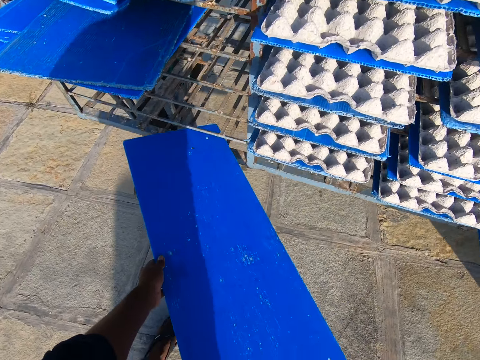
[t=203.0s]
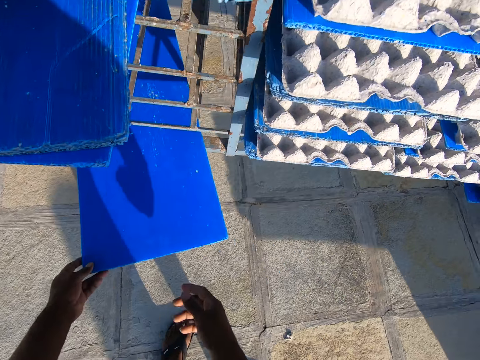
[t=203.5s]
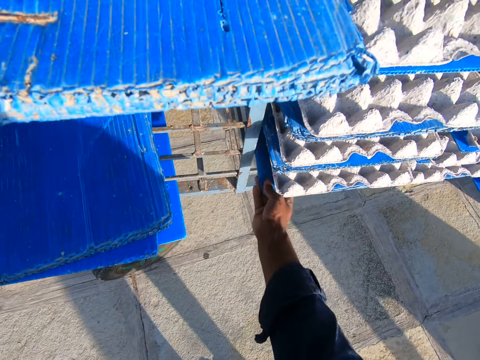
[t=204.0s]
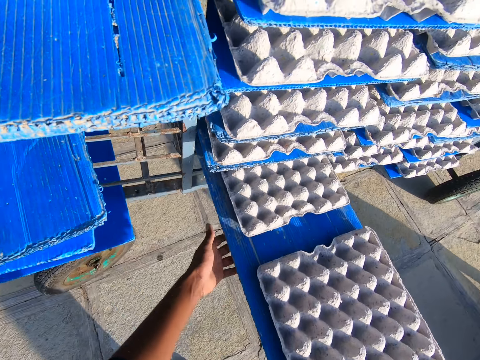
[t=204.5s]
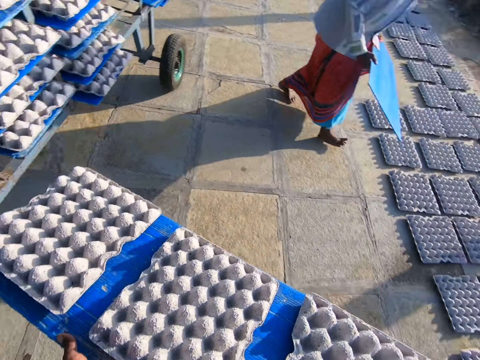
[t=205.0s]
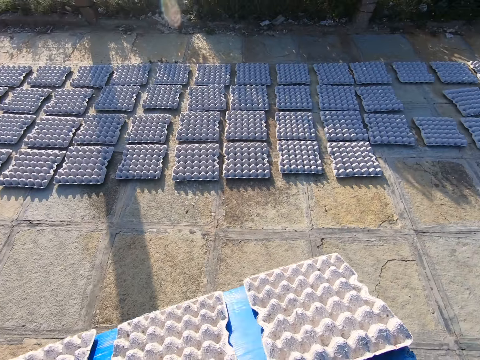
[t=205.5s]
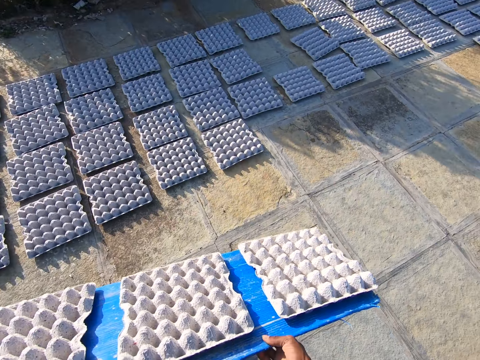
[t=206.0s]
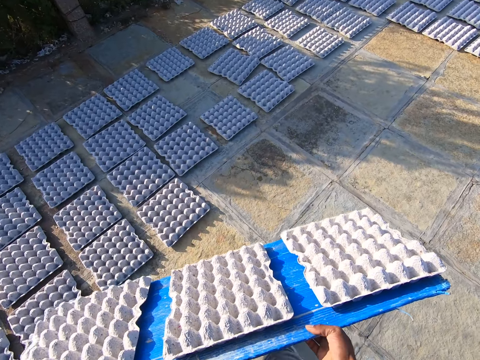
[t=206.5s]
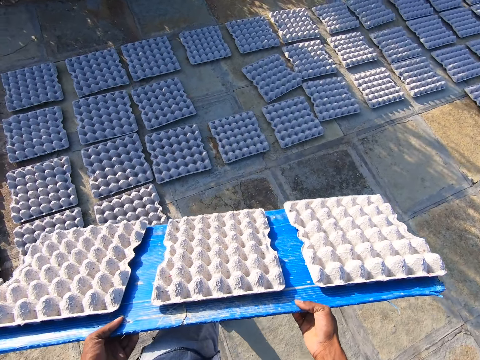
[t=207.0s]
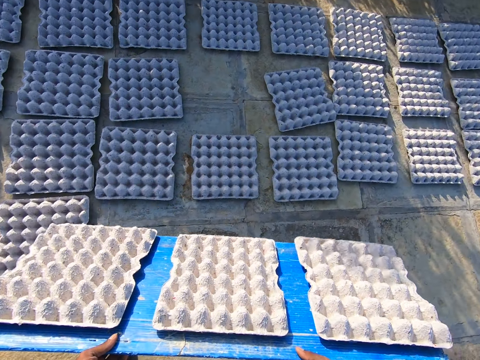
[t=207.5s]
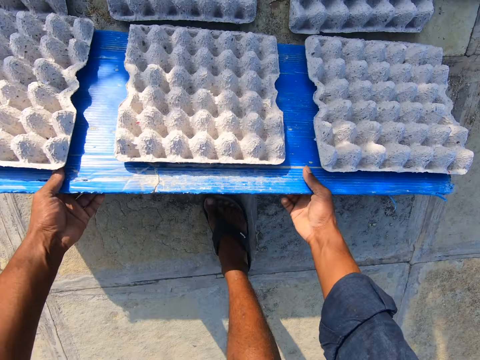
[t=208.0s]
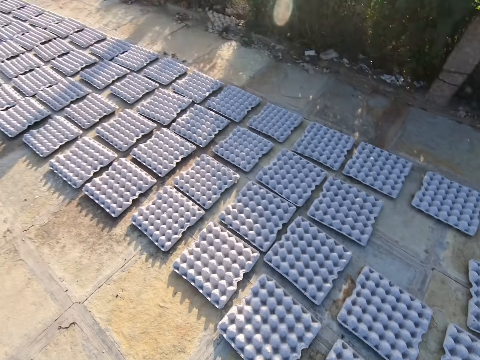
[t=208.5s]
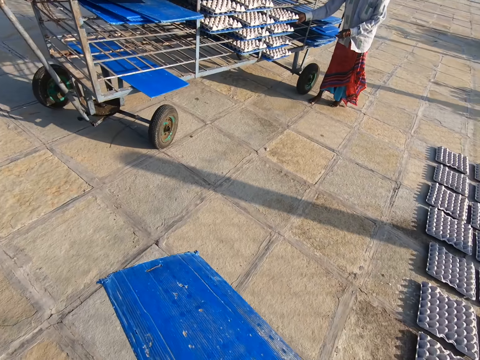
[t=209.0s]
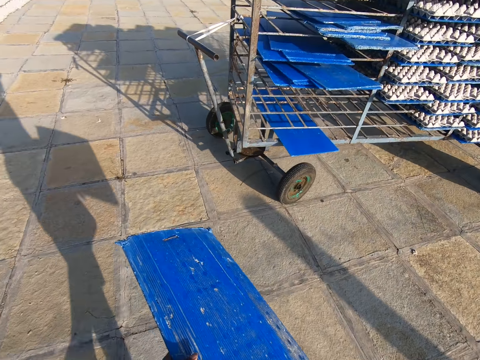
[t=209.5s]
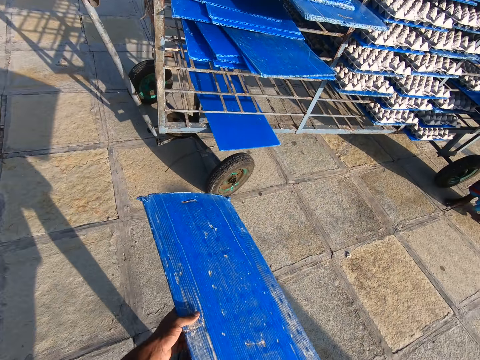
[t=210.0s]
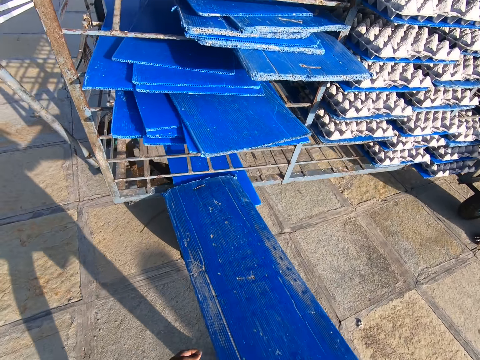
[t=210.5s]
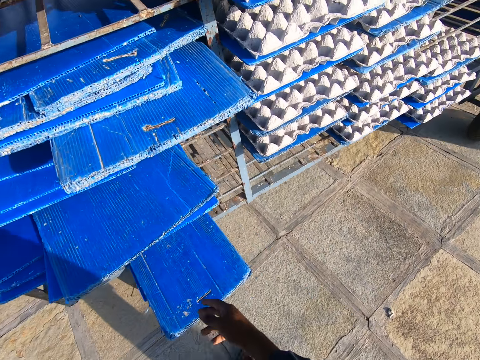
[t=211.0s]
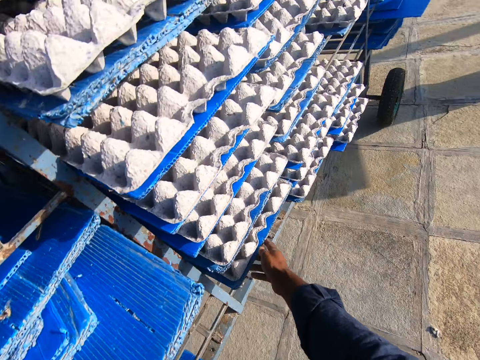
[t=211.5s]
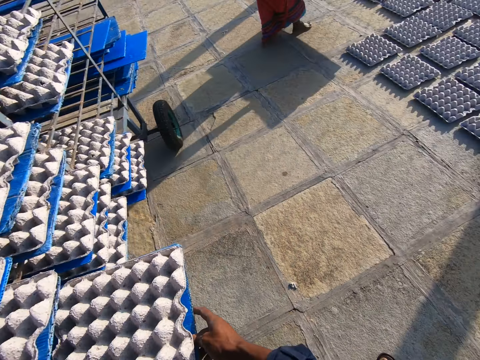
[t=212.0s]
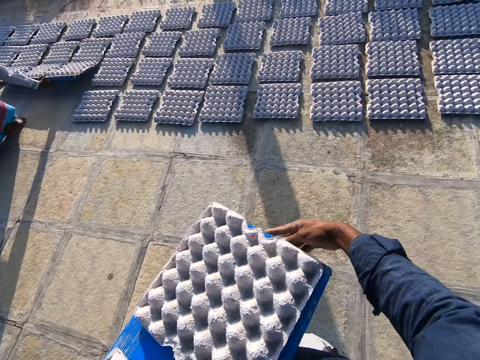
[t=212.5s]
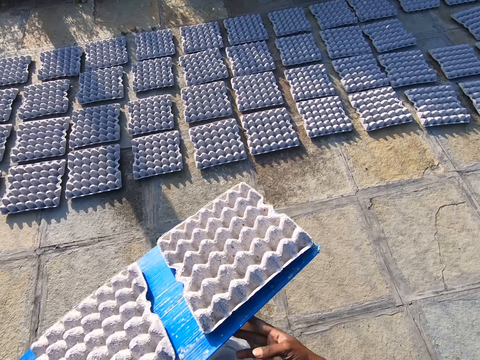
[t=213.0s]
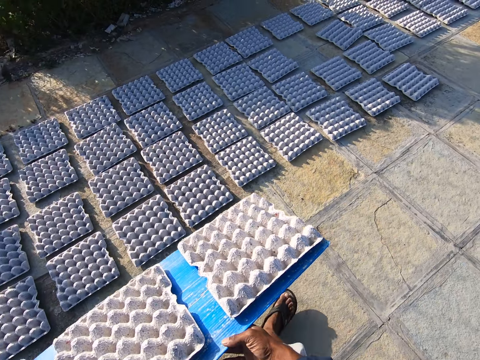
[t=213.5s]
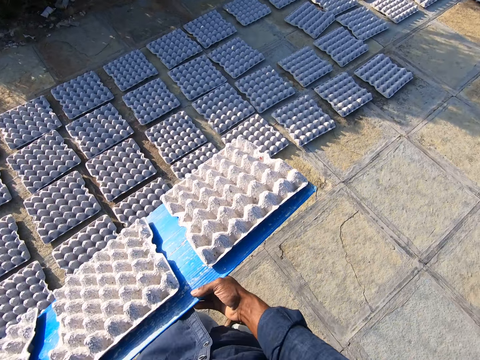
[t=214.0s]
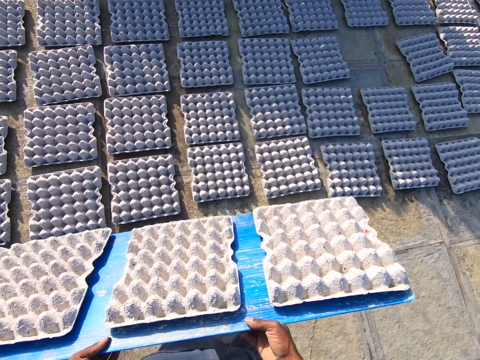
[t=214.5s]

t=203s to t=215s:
The camera wearer keeps the plastic tray or board on the rack or trolley with both hands. He drags the plastic tray with his right hand. He carries the plastic tray with some egg trays or crates on it from the rack with both hands. The man holds a plastic tray with both hands. The camera wearer drops the egg trays on the plastic tray on the floor with both hands. He carries the board to the trolley. He keeps the plastic tray on the rack with both hands. He drags the plastic tray with his right hand. The man drops the egg trays on the plastic tray on the floor with both hands. The camera wearer carries the plastic tray with some egg trays on it from the rack with both hands.

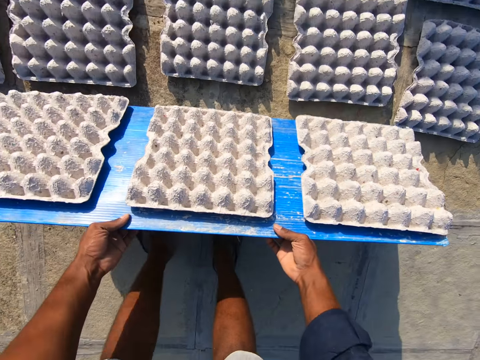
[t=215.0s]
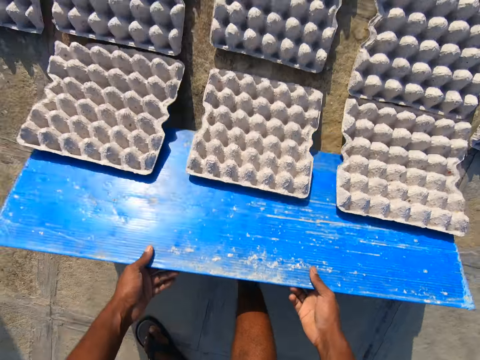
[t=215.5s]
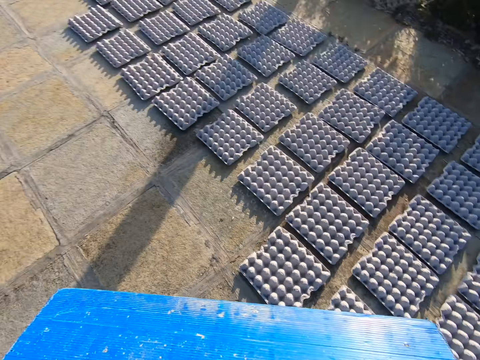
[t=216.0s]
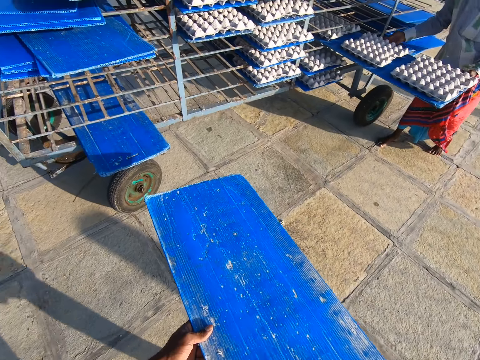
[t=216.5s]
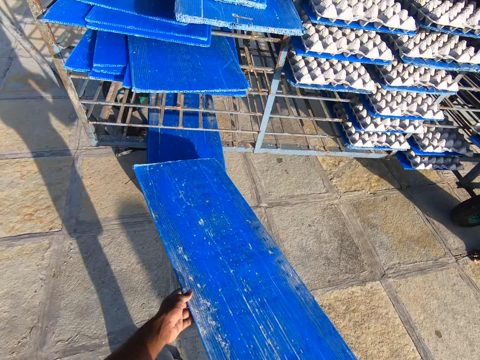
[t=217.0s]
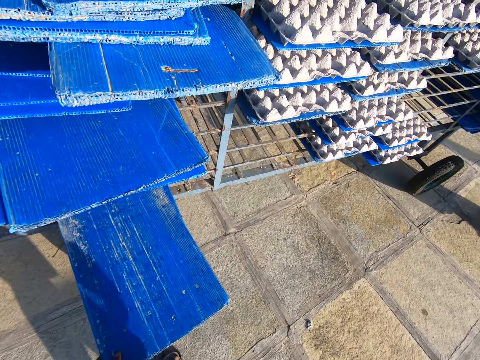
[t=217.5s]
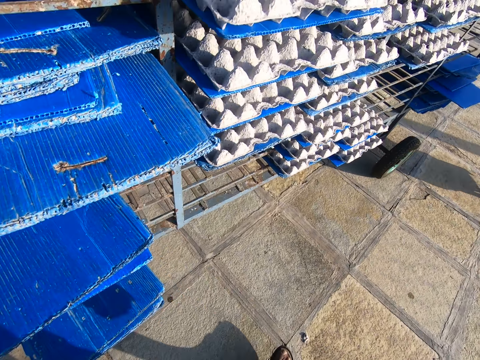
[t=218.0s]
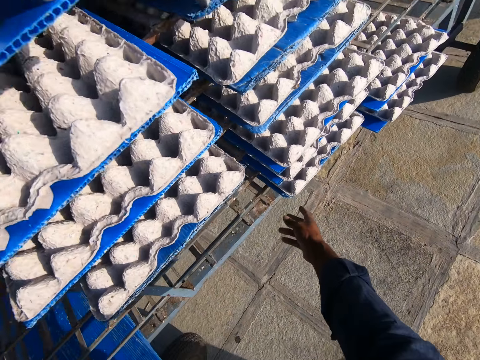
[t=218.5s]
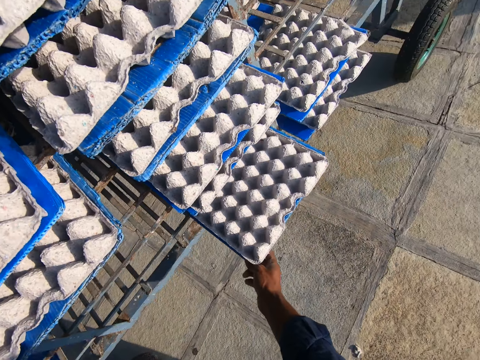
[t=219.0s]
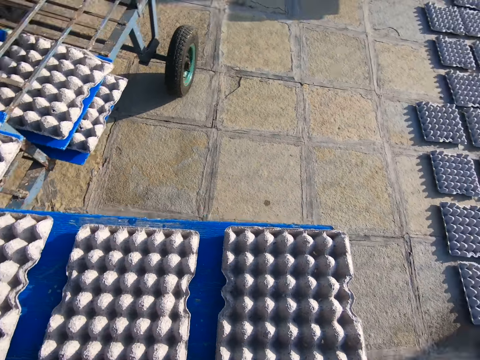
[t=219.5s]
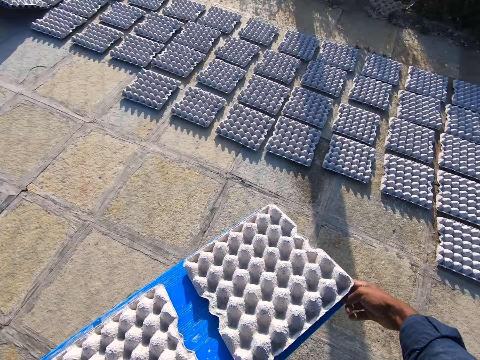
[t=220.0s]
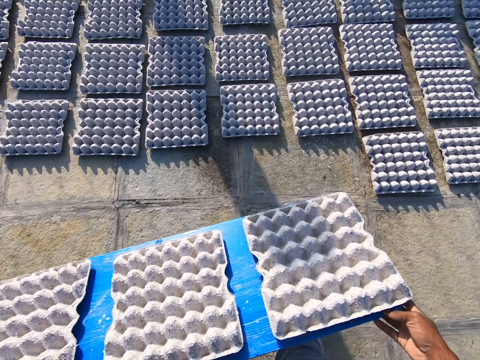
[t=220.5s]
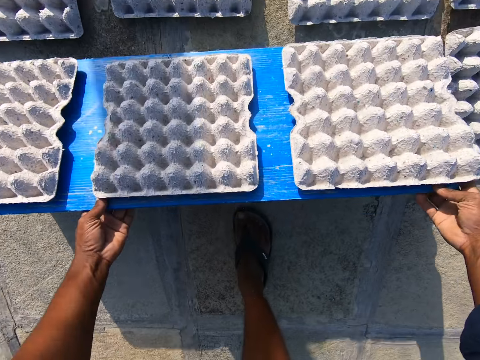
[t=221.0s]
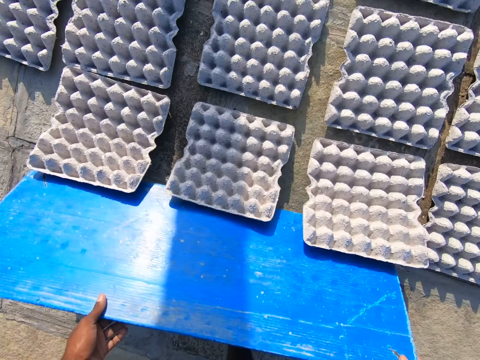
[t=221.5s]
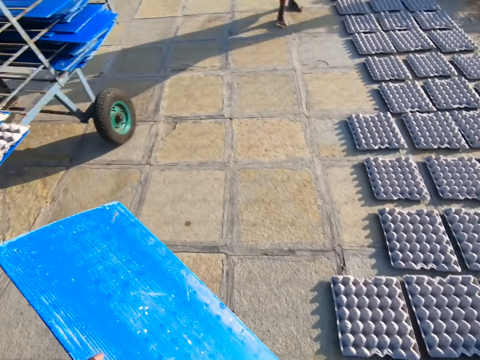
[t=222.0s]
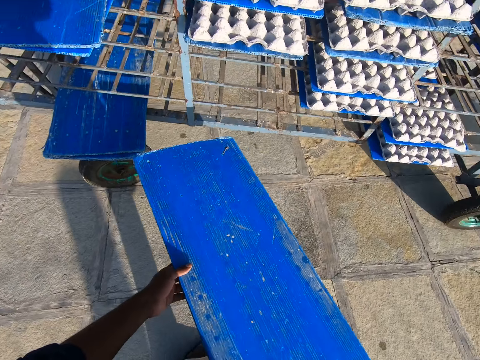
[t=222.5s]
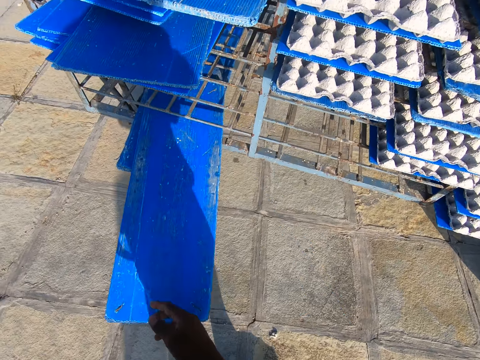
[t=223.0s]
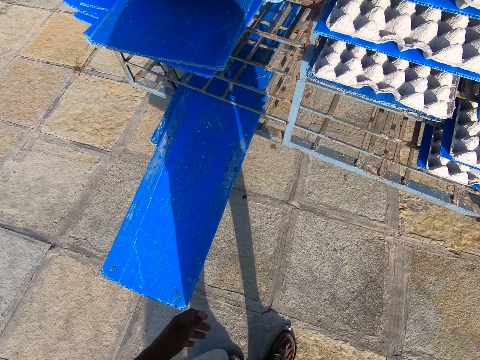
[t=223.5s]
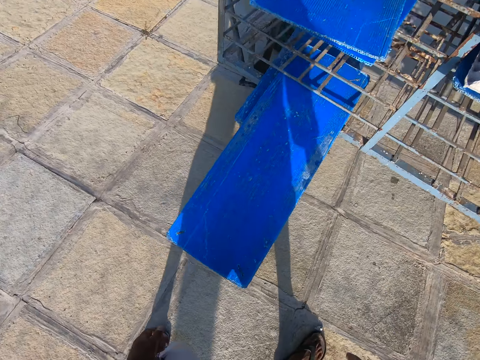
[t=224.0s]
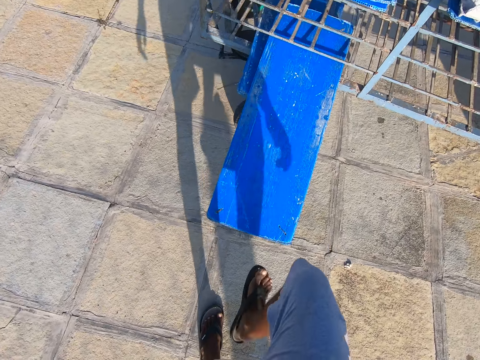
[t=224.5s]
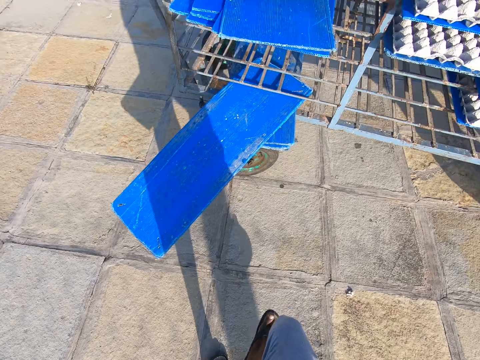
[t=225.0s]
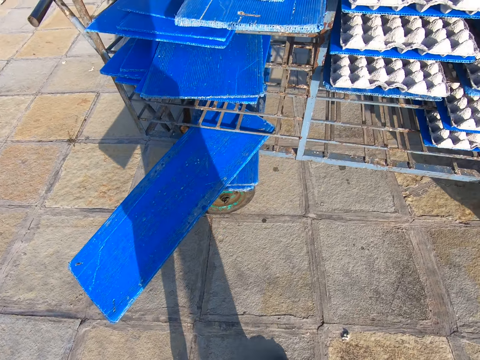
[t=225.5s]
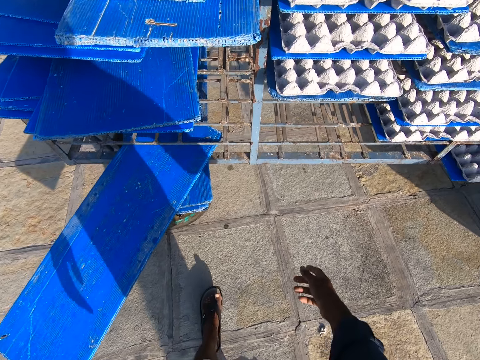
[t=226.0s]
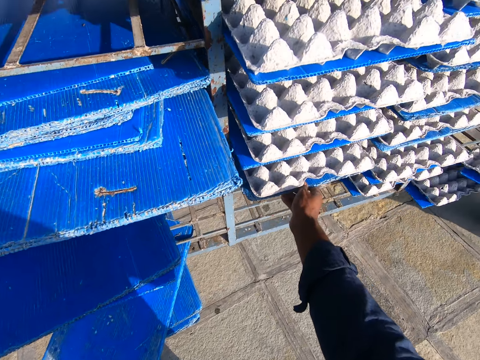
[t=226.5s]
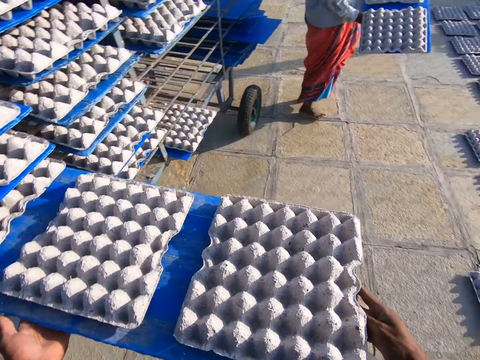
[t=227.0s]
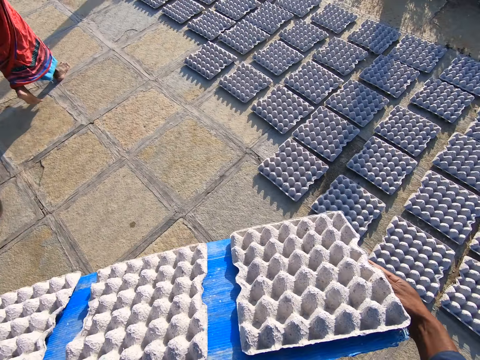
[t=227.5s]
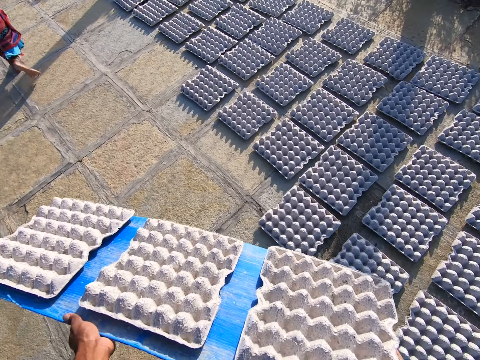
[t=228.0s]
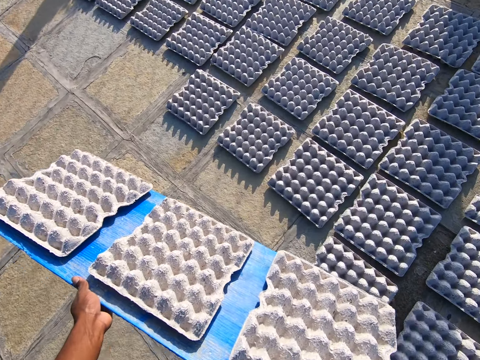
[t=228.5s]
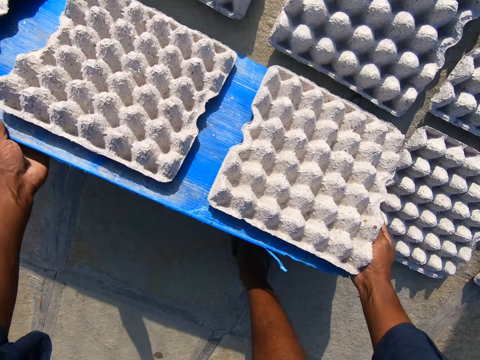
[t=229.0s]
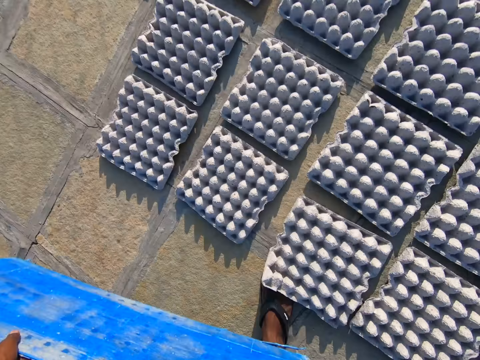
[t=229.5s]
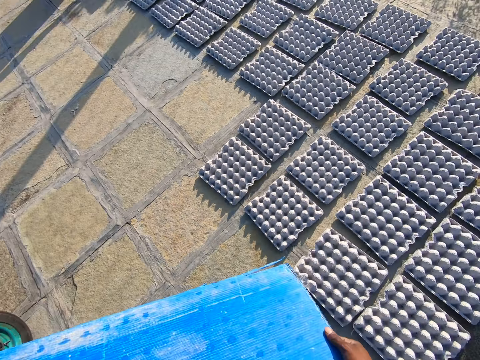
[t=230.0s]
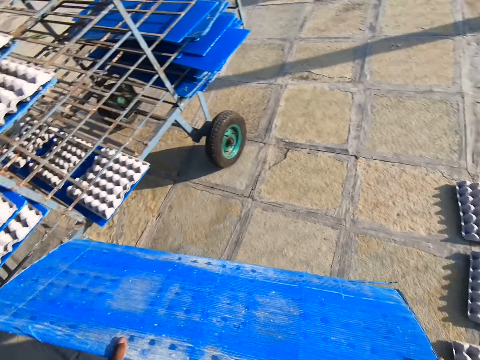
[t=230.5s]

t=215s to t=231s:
The camera wearer drops the egg trays or crates on the plastic tray or board on the floor with both hands. The man carries a board of crates from the trolley. The camera wearer carries the board to the trolley. He keeps the plastic tray on the rack or trolley with both hands. He drags the plastic tray with his right hand. He carries the plastic tray with some egg trays on it from the rack with both hands. He drops the egg trays on the plastic tray on the floor with both hands. He carries the board to the trolley. He keeps the plastic tray on the rack with both hands. He kicks the board on the trolley with his leg. He drags the plastic tray with his right hand. He carries the plastic tray with some egg trays on it from the rack with both hands. The man carries a board of crates from the trolley. The camera wearer drops the egg trays on the plastic tray on the floor with both hands.
